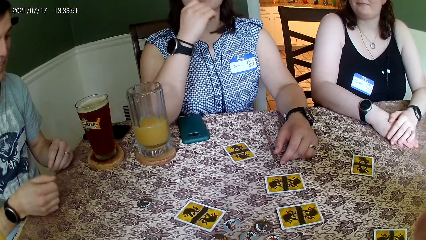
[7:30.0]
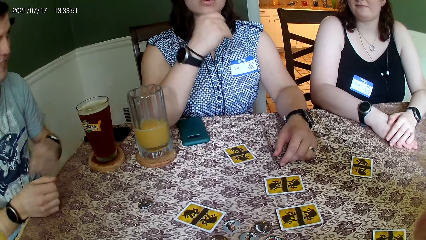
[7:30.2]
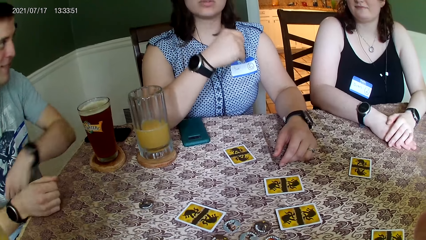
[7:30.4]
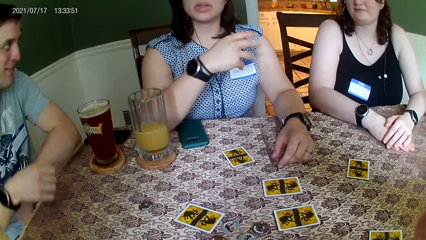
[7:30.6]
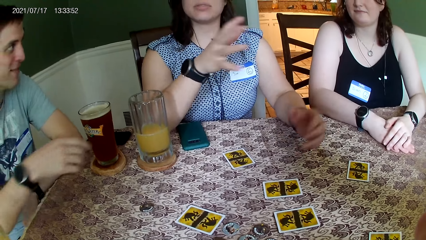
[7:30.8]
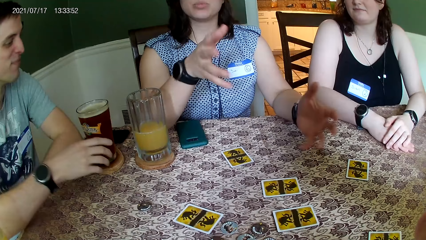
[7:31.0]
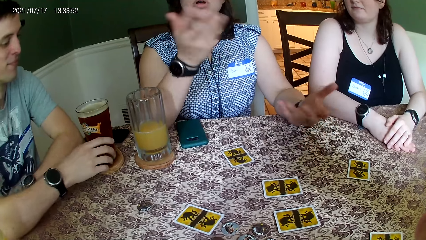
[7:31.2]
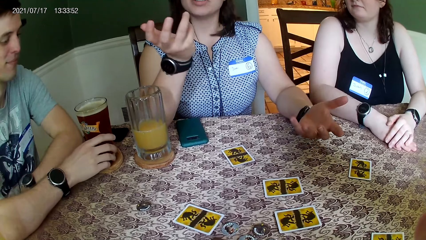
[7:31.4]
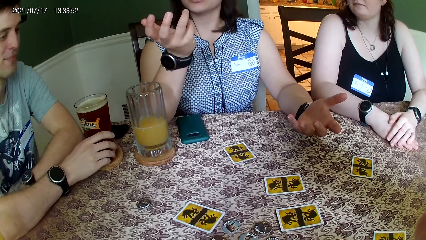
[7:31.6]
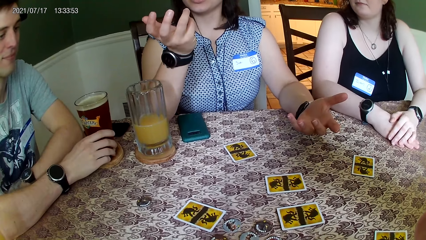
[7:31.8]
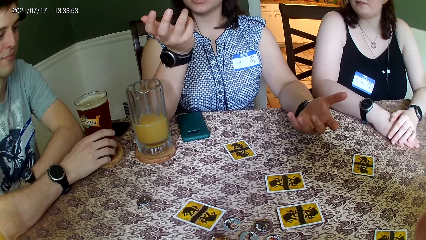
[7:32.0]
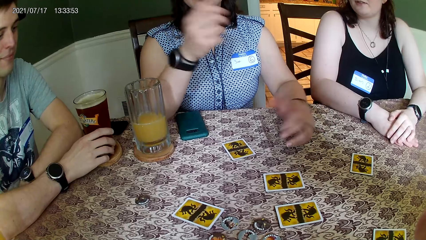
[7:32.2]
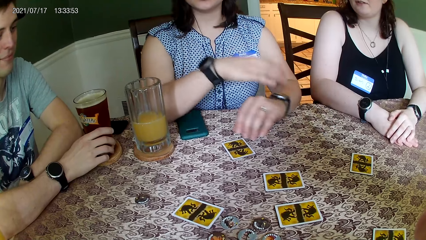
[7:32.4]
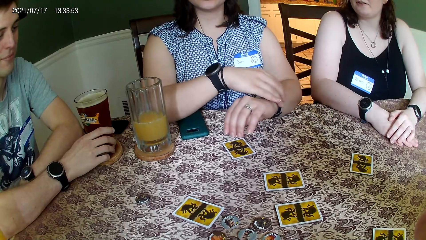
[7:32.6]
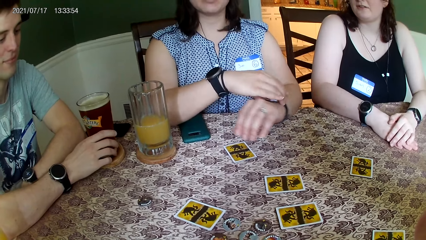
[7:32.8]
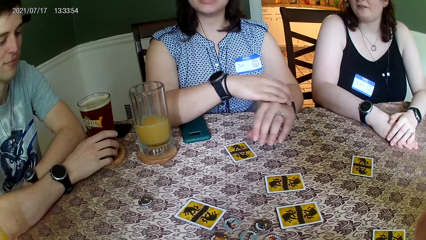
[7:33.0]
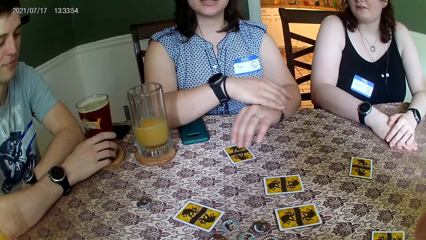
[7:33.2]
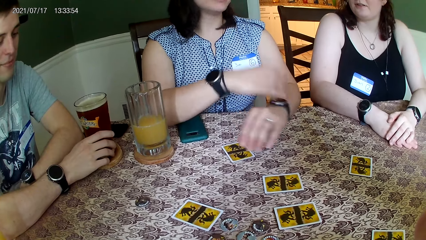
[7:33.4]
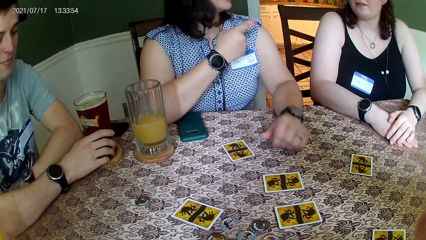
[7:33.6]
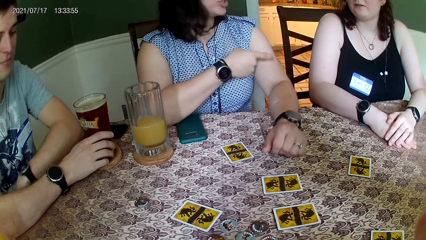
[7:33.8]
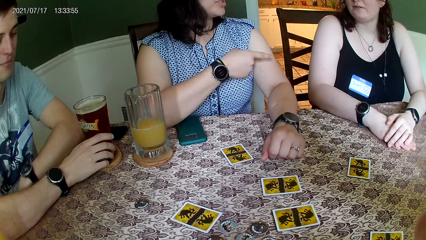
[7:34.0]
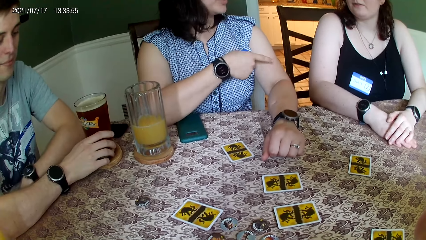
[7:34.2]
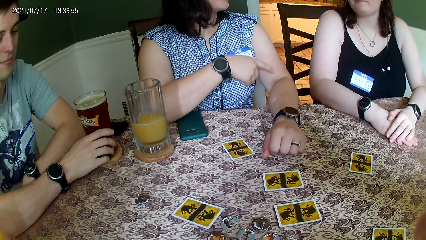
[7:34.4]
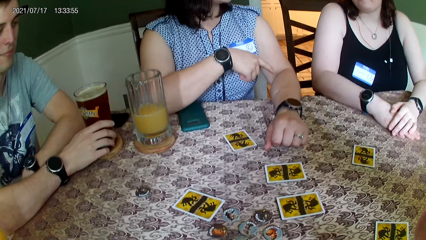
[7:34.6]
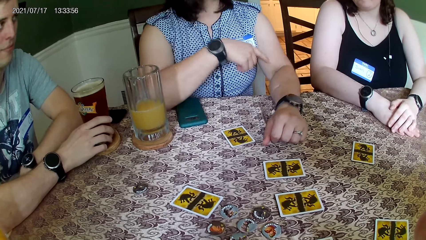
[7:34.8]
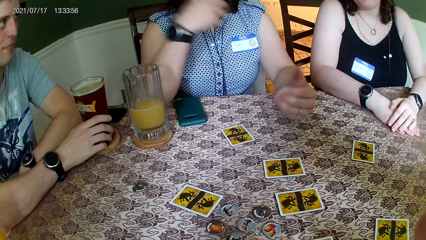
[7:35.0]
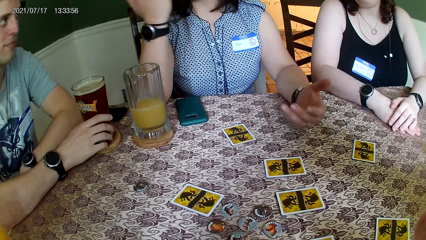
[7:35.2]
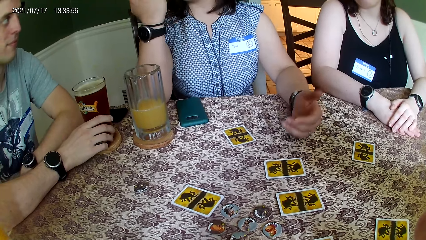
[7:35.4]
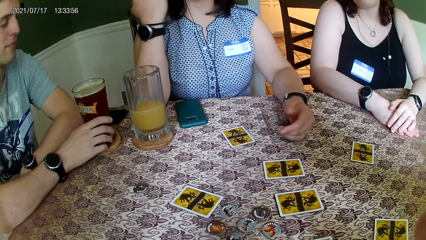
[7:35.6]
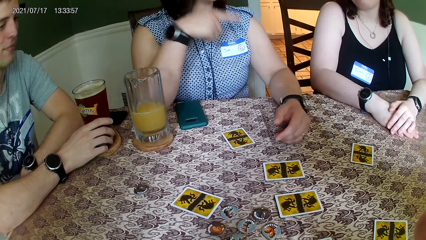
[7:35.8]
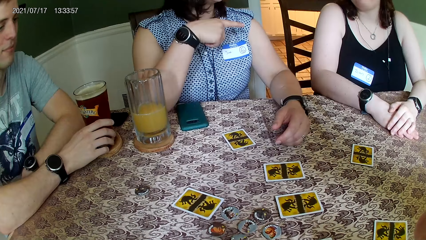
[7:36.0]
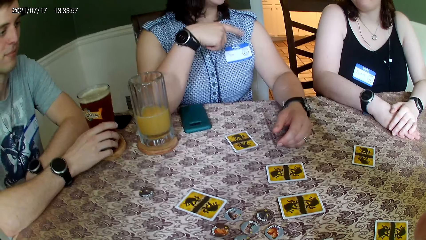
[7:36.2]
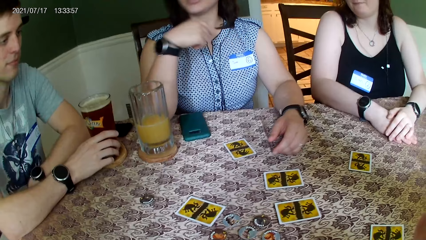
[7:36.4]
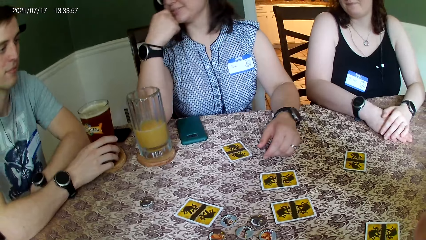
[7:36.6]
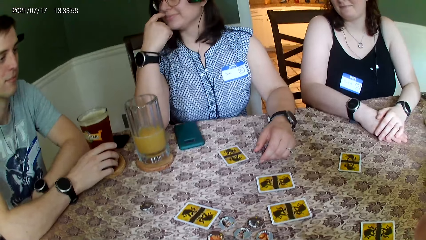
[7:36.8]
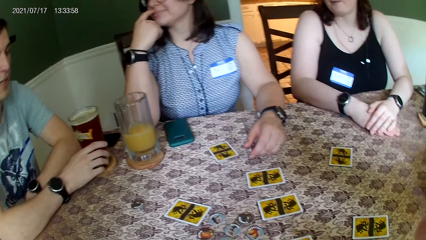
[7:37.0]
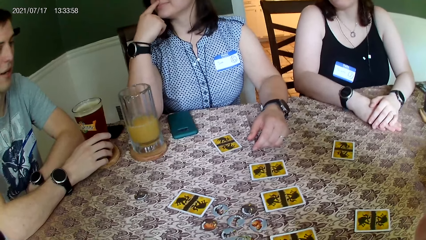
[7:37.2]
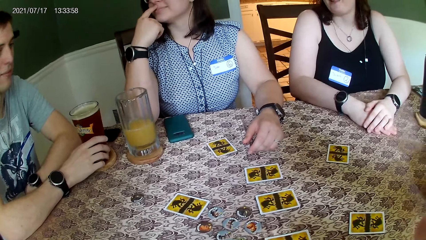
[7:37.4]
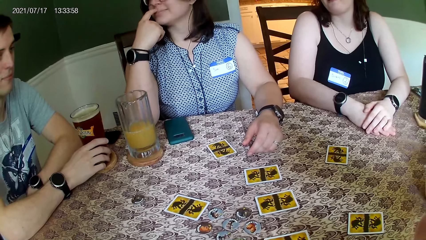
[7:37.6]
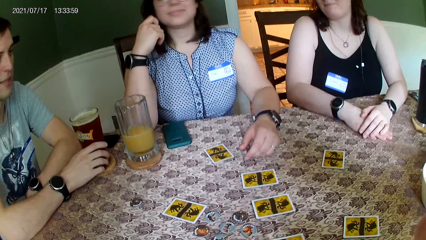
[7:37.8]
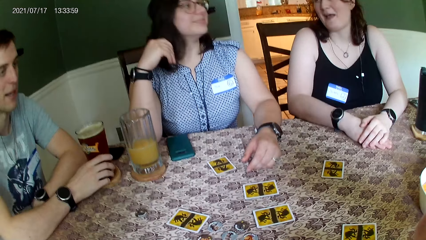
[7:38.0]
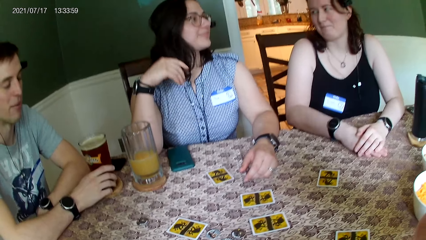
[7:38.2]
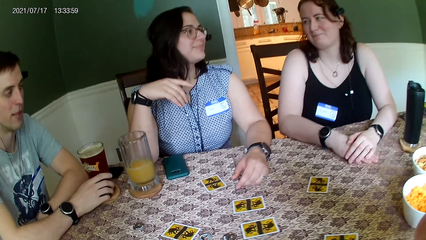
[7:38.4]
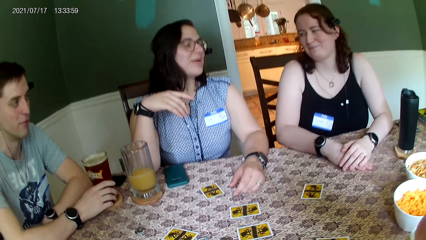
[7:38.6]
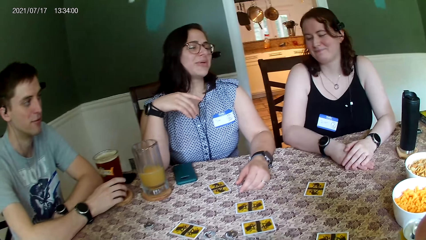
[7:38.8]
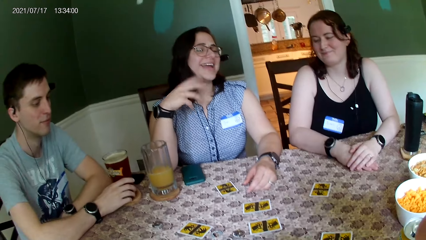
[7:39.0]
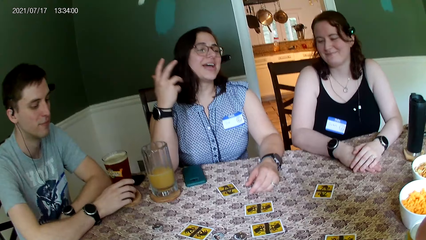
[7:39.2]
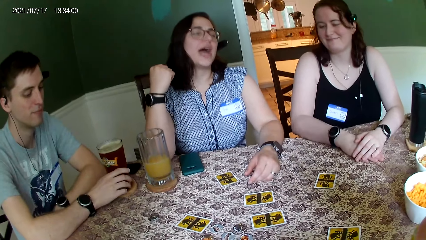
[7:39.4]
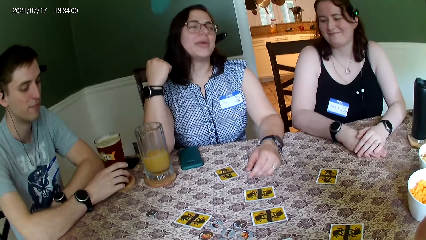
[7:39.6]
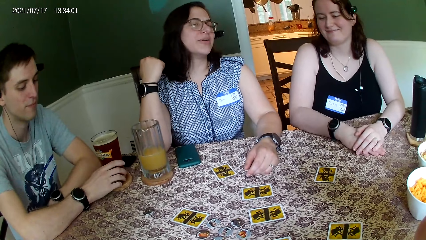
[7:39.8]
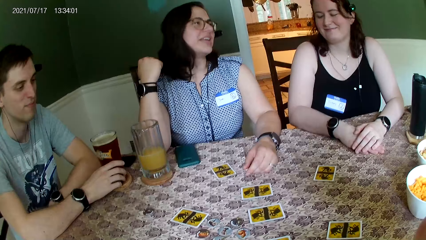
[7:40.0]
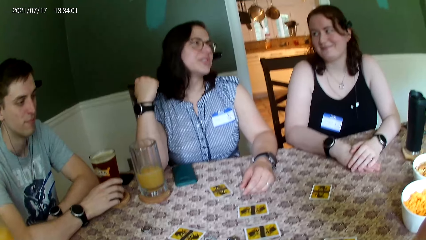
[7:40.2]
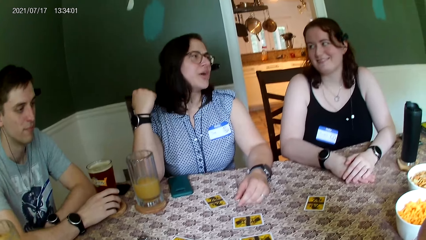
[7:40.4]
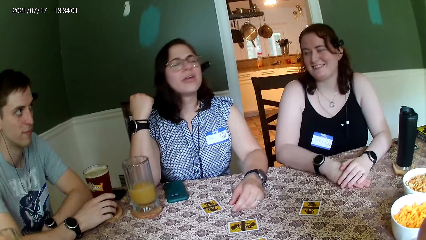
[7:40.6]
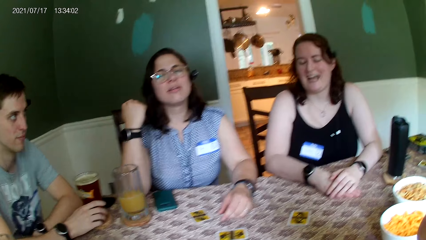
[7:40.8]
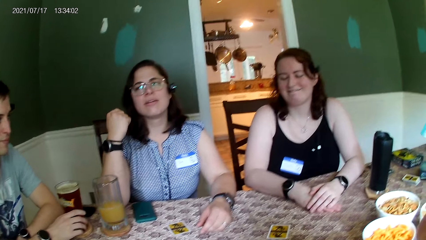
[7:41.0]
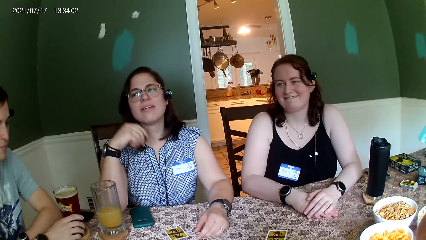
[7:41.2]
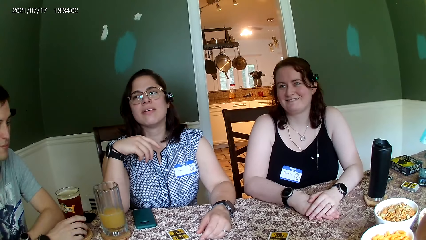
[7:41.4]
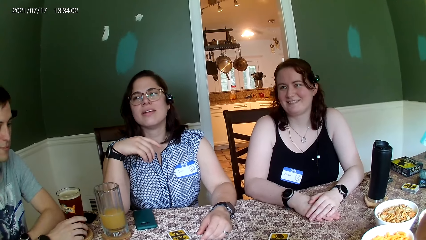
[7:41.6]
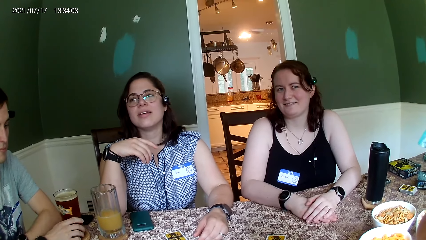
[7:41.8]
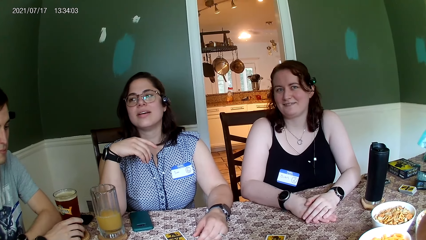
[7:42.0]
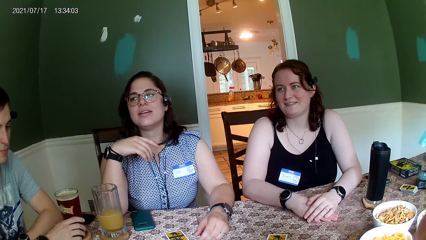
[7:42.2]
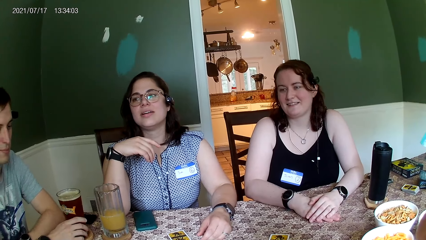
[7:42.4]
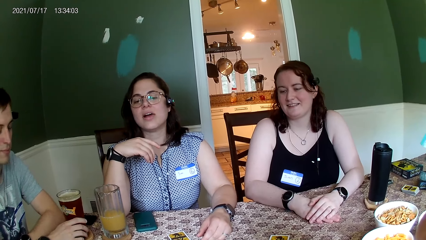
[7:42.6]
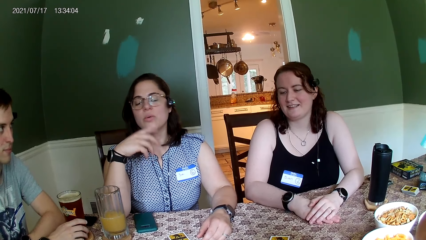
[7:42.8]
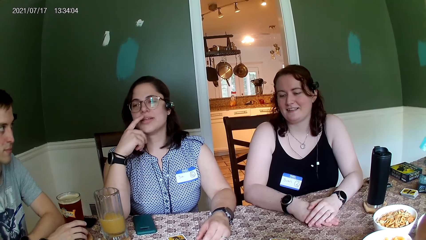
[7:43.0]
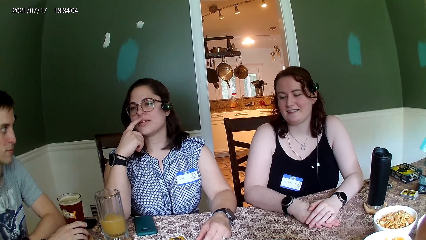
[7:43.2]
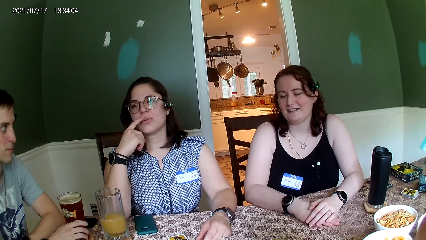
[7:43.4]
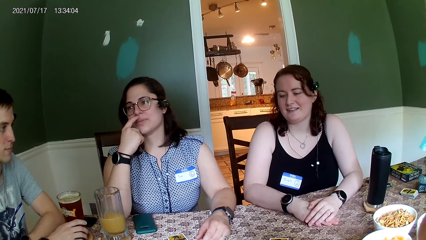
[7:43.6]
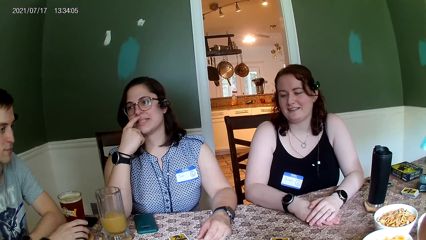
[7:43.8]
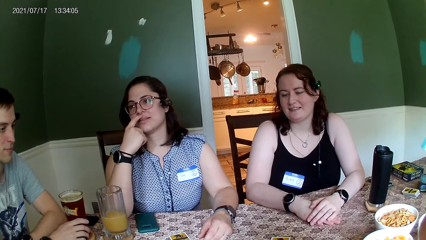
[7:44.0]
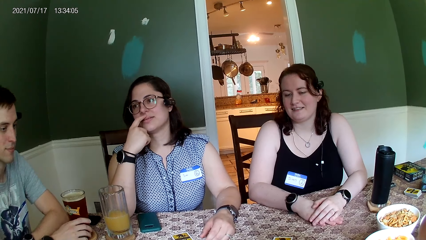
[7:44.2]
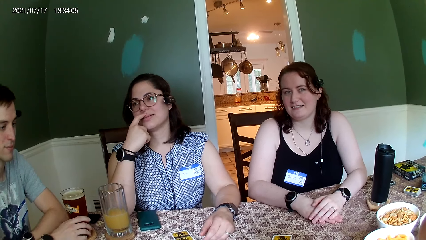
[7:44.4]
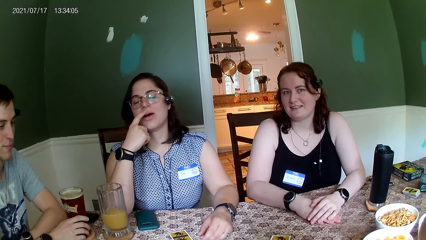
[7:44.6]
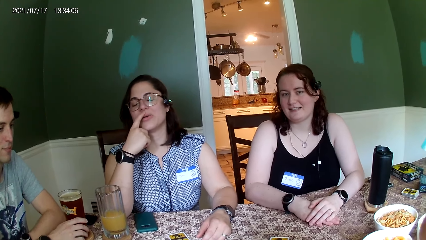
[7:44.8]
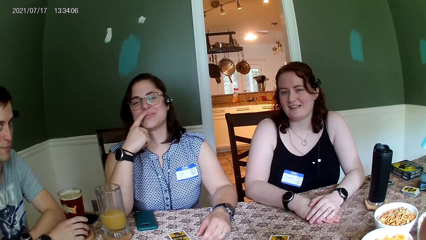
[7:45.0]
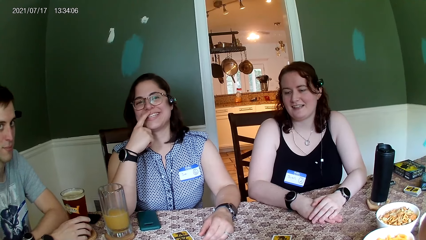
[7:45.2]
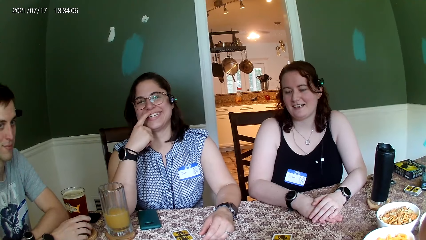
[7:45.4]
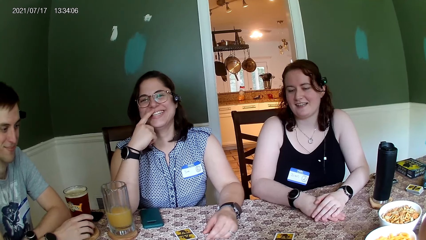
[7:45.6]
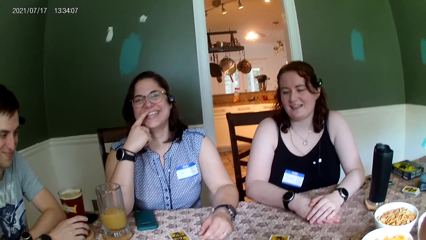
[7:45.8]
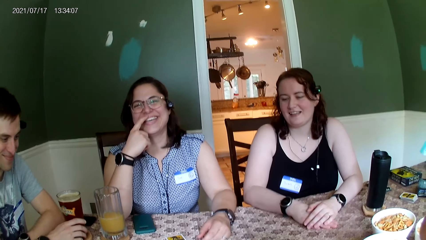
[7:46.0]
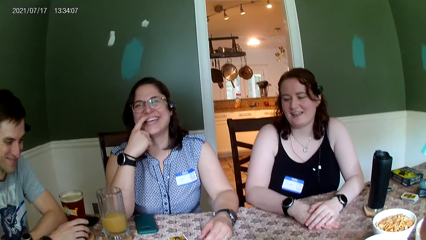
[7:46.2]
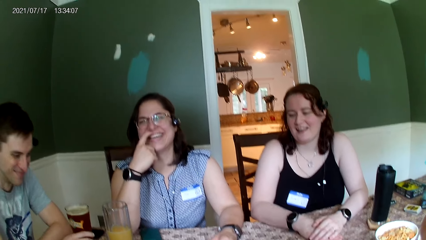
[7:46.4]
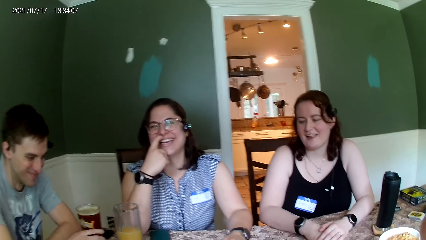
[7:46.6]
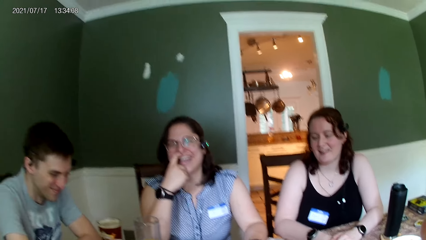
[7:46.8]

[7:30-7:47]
A man holds the cup of drink on the table with his right hand. Another man drops the cup of drink on the table with his left hand.
